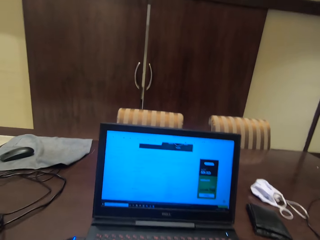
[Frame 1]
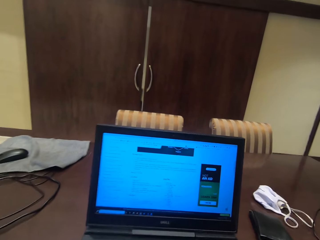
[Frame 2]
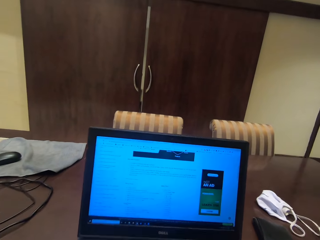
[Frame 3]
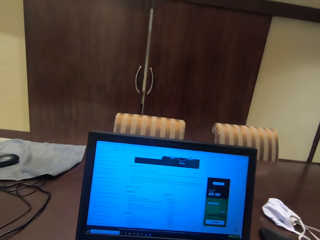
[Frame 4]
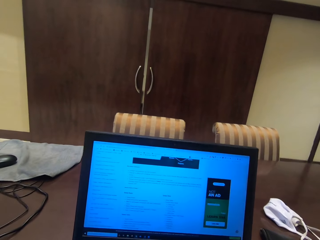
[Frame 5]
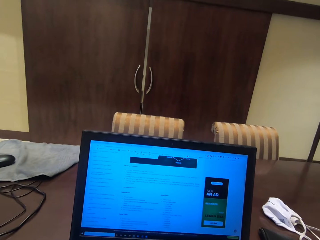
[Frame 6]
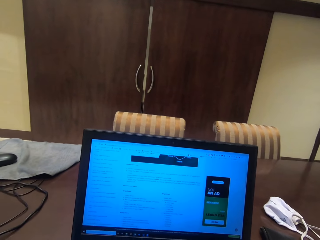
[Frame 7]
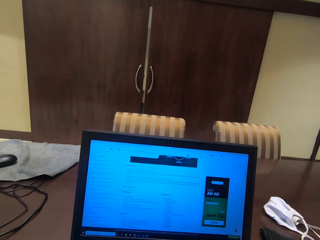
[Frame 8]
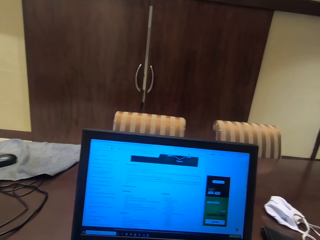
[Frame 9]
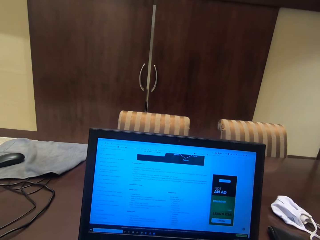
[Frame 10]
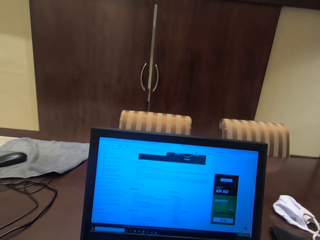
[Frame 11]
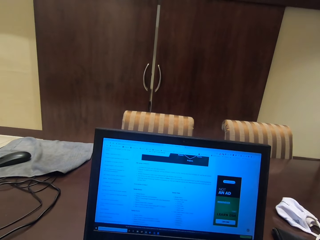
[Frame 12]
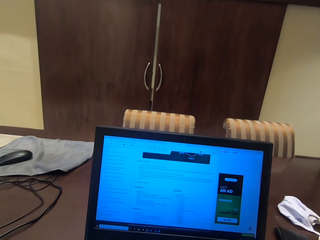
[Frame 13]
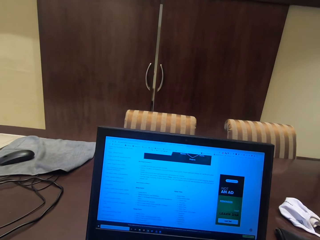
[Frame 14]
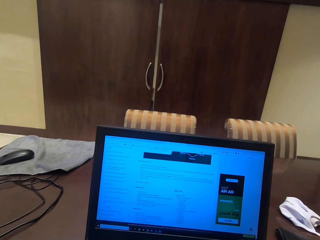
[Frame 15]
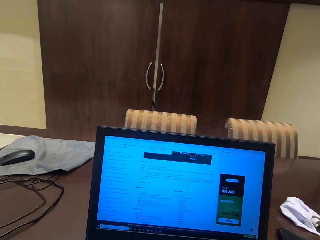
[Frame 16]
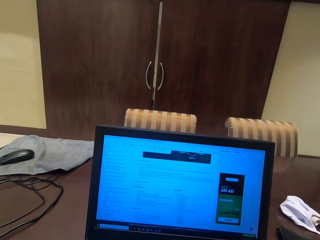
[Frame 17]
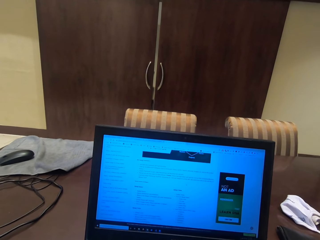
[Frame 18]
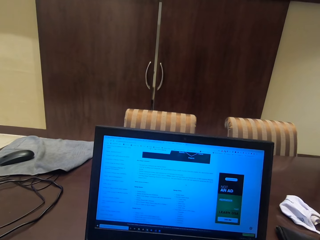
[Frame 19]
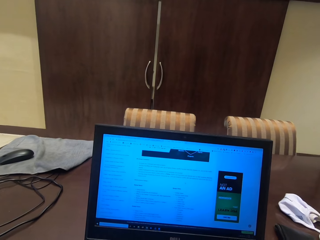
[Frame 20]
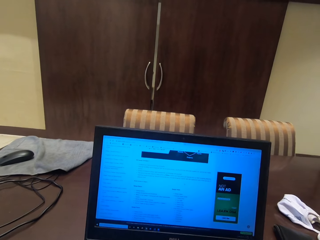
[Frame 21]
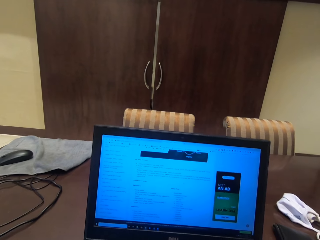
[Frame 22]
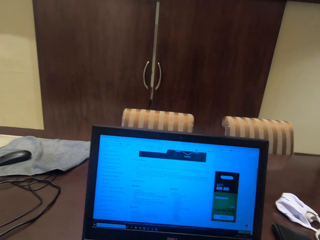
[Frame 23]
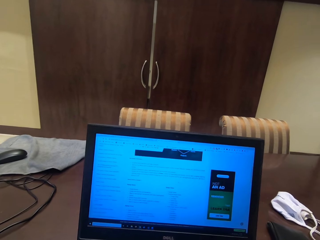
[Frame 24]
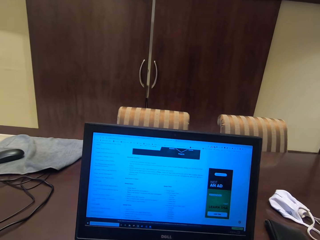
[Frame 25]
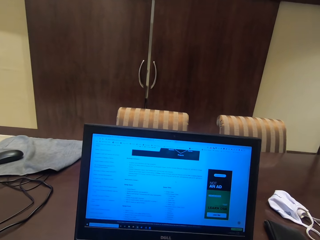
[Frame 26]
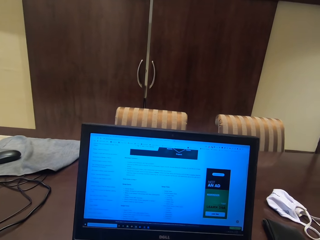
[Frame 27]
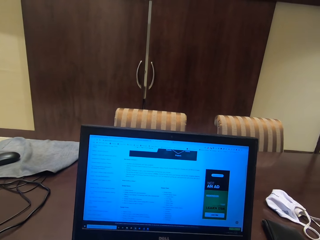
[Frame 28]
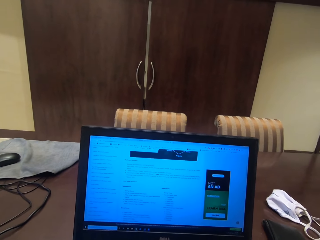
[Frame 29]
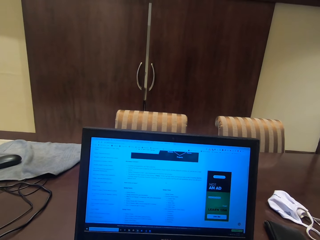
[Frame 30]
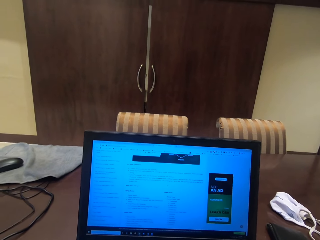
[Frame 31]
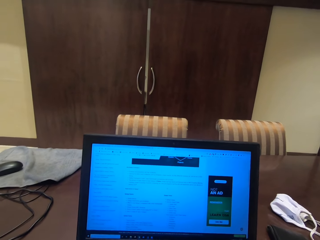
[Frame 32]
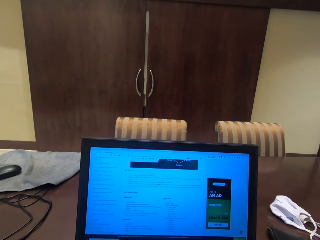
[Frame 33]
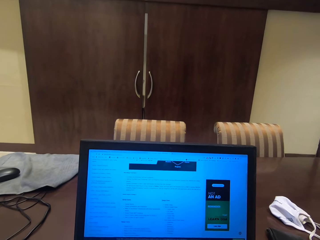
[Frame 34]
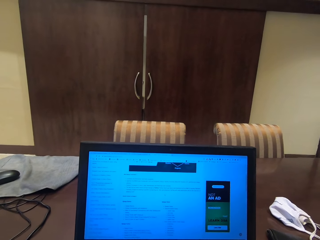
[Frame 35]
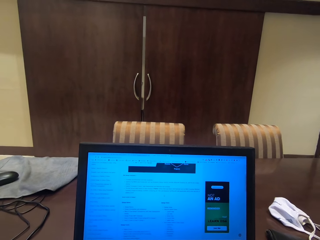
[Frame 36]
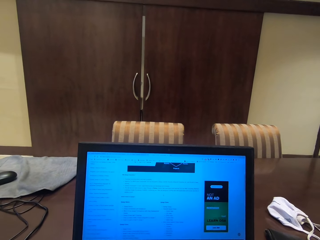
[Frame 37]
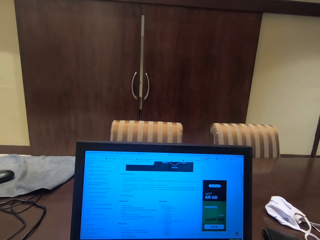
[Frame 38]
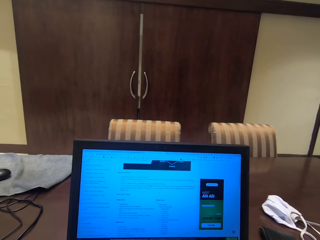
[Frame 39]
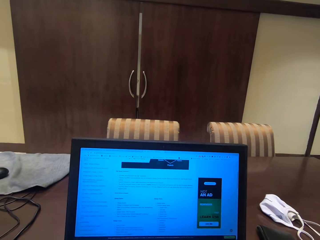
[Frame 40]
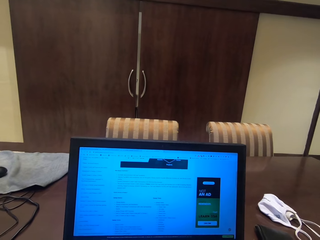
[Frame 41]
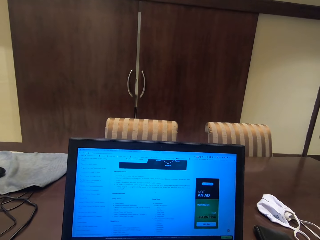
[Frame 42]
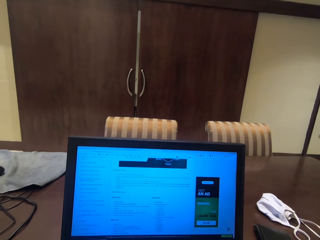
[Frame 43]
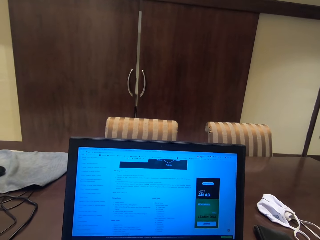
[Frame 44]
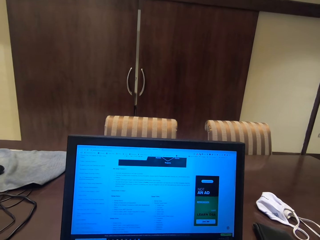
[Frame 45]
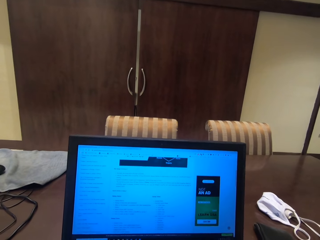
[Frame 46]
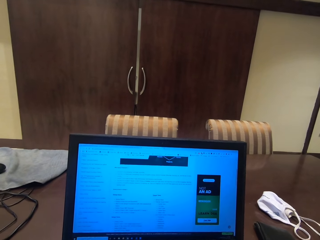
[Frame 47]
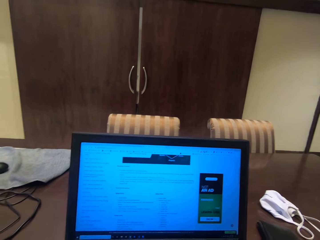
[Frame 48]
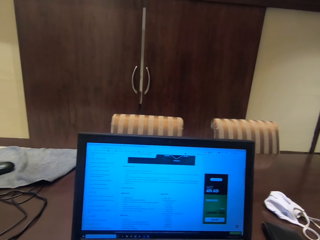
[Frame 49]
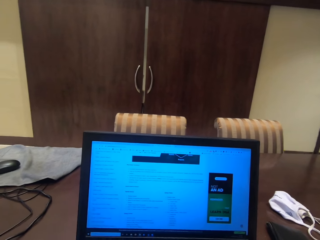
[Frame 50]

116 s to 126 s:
The camera wearer reads the notes inside the laptop.

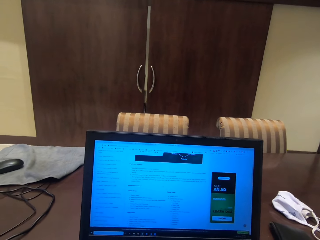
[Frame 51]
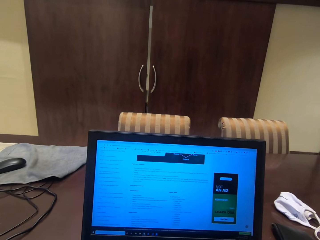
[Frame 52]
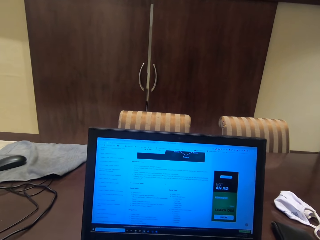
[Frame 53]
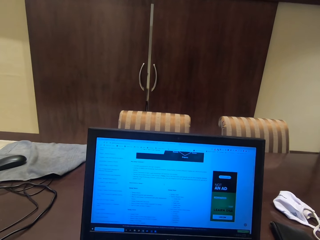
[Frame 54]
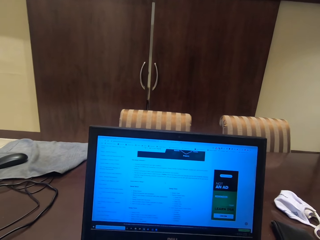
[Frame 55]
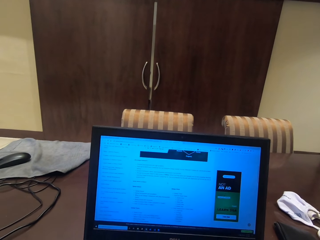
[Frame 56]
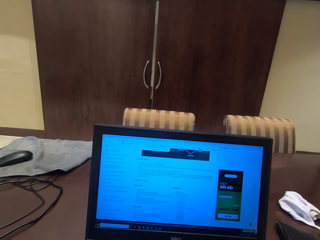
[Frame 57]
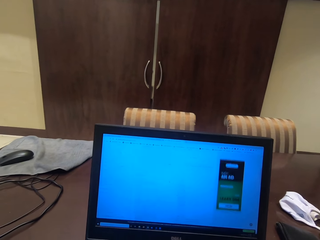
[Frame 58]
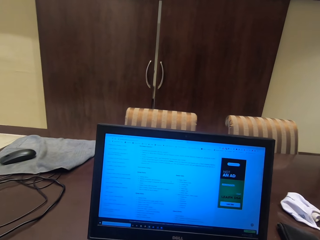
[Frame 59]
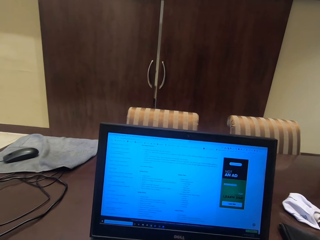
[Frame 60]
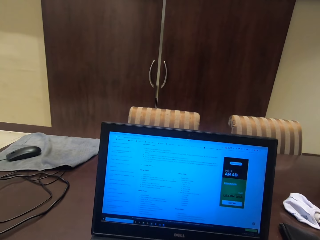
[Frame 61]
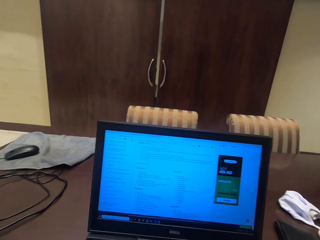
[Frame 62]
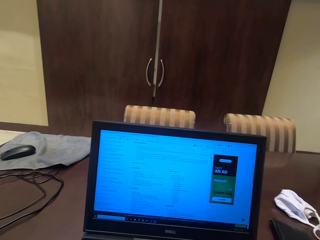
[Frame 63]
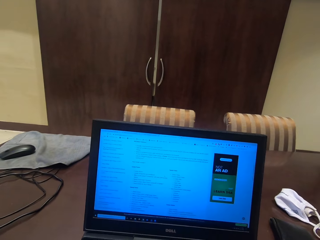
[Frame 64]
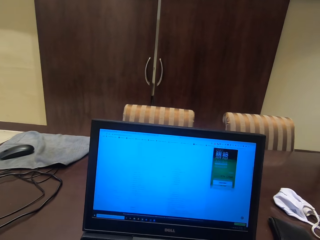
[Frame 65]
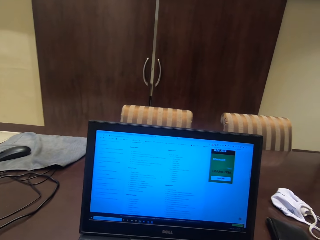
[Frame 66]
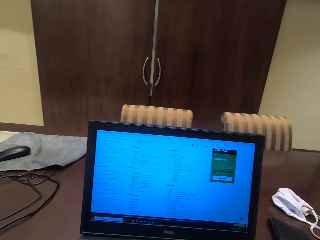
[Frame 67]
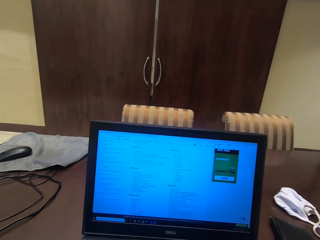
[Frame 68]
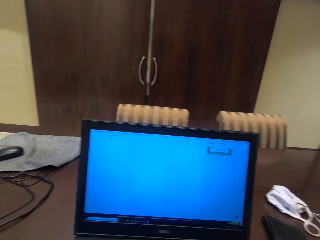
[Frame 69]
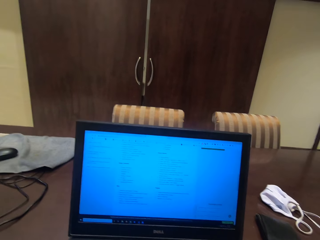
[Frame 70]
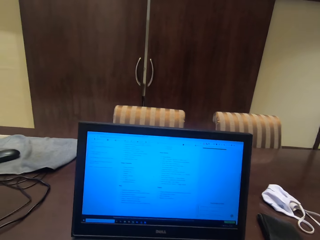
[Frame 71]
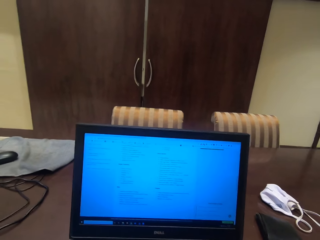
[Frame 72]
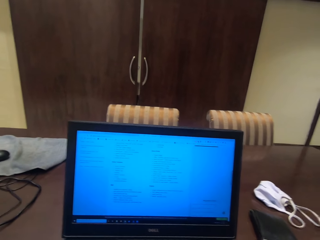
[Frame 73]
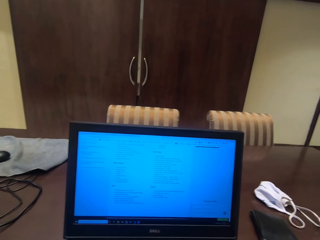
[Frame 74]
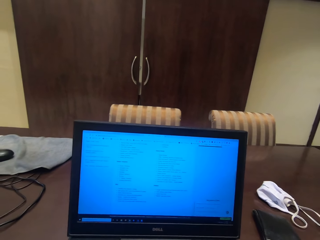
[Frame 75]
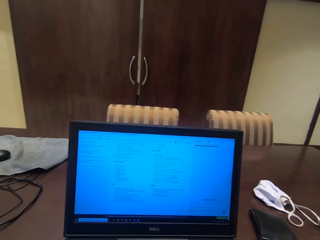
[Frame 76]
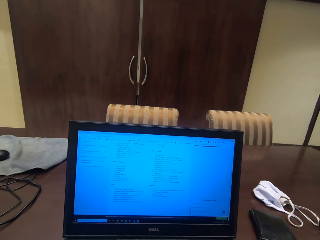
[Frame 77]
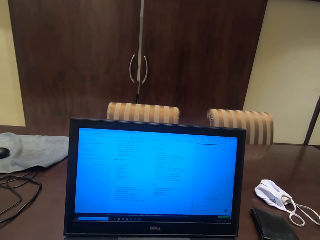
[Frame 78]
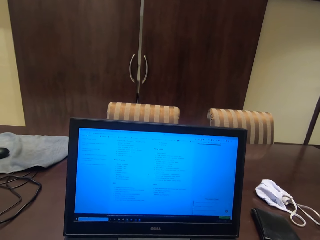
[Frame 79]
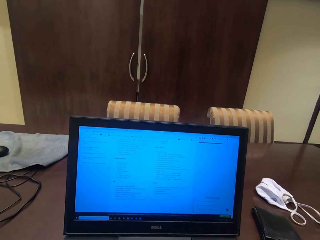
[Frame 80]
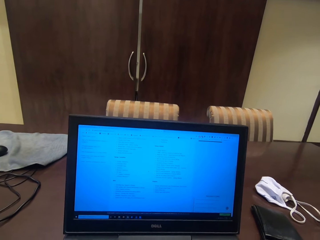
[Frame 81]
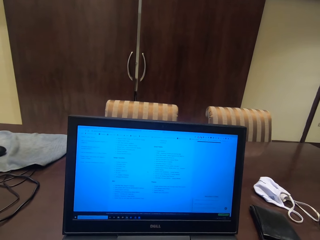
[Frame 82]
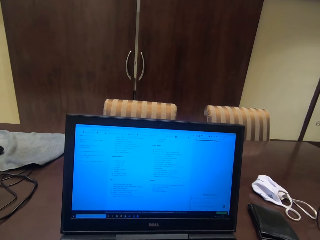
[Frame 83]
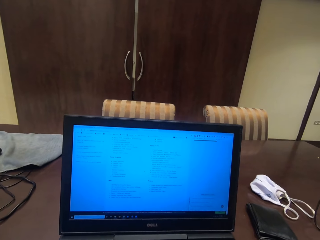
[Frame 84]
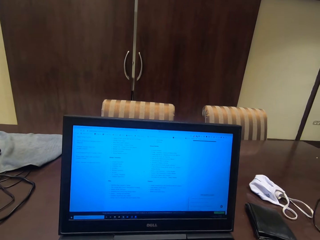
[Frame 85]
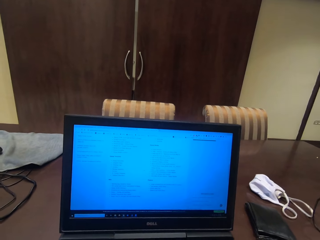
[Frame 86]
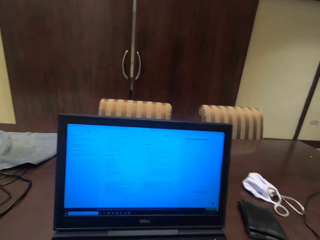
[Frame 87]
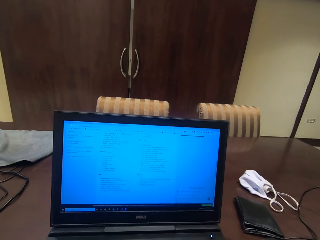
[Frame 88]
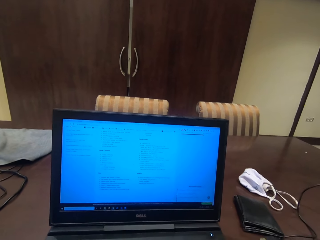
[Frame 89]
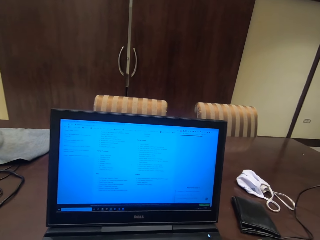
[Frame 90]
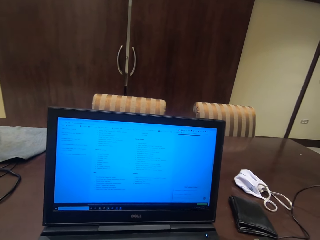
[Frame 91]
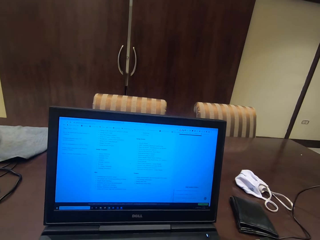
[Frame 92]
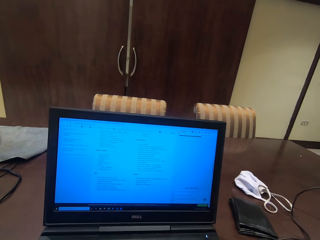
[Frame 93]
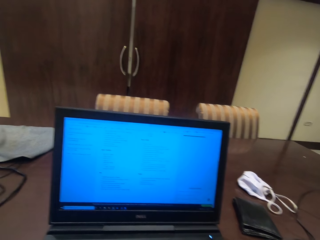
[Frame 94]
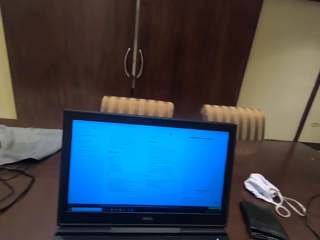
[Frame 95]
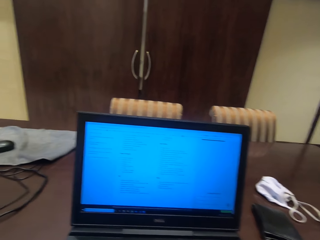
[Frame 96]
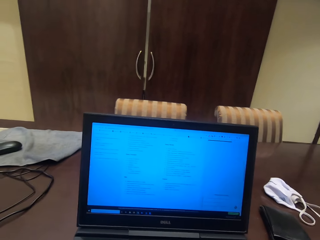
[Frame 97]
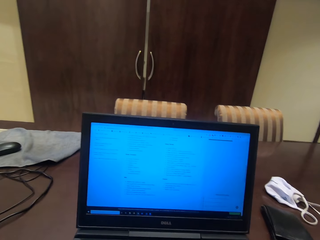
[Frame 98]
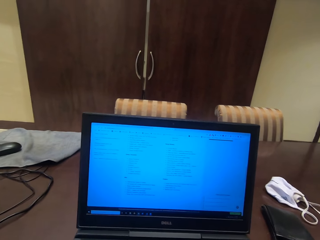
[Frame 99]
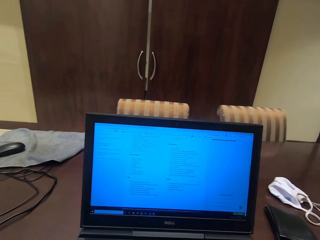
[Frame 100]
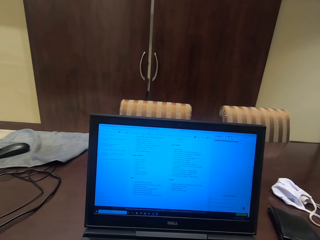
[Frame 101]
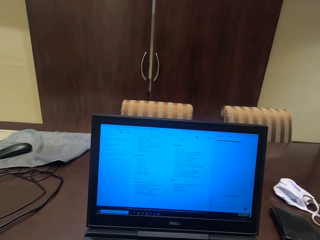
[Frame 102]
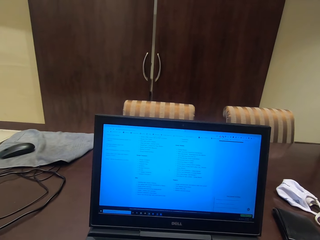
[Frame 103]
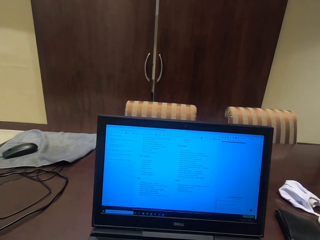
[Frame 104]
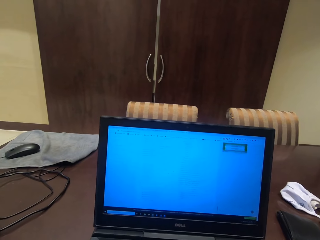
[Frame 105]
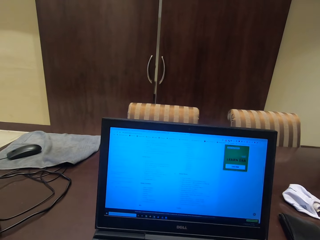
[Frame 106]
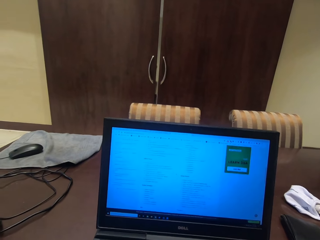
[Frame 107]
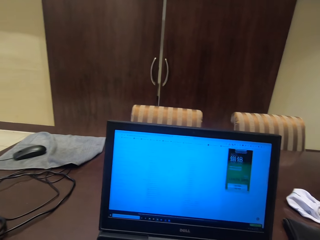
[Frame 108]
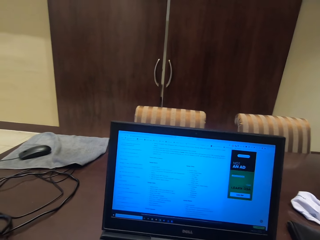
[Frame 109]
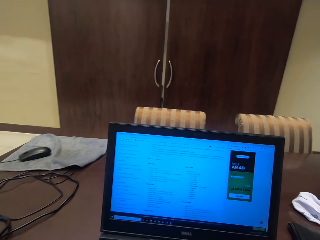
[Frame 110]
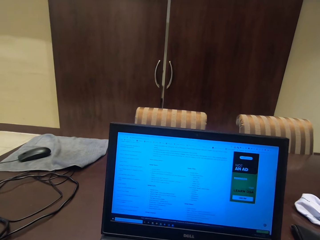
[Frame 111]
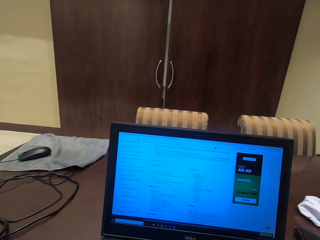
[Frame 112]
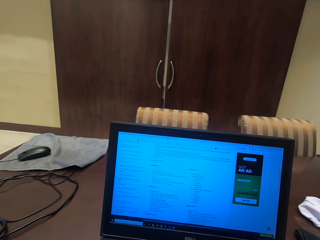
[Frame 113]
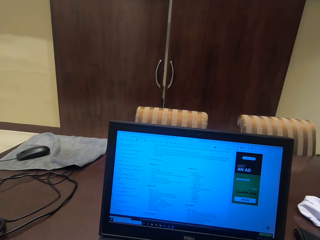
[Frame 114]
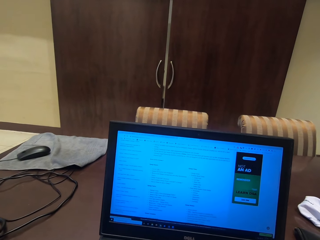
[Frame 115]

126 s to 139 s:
The camera wearer scrolls the page in the laptop. They read the notes inside the laptop. They scroll the page in the laptop.
